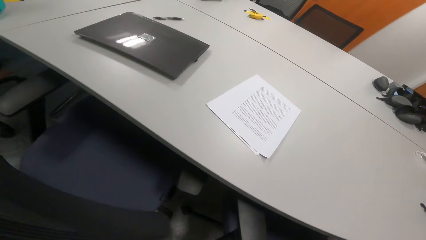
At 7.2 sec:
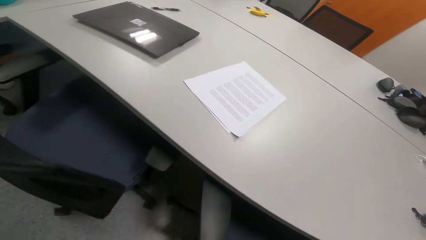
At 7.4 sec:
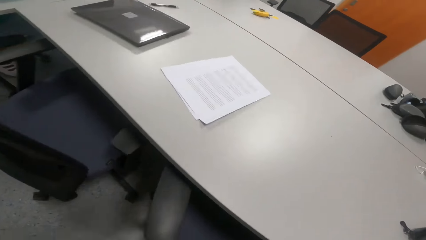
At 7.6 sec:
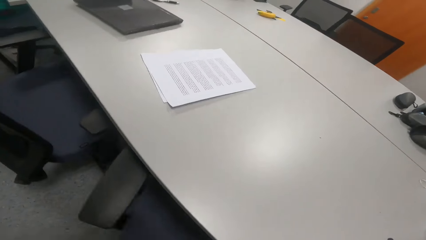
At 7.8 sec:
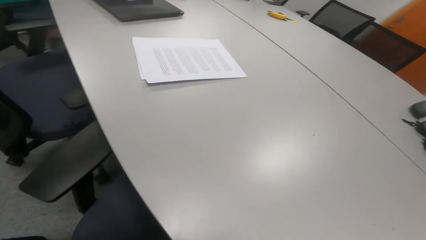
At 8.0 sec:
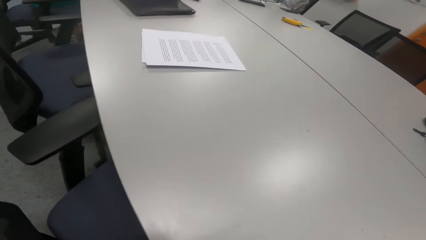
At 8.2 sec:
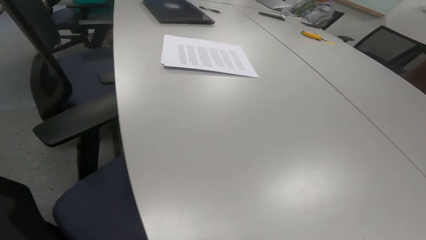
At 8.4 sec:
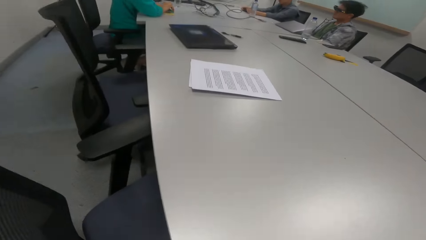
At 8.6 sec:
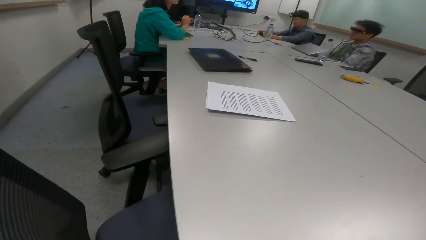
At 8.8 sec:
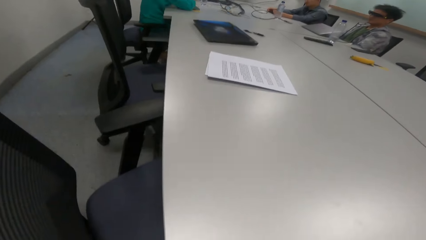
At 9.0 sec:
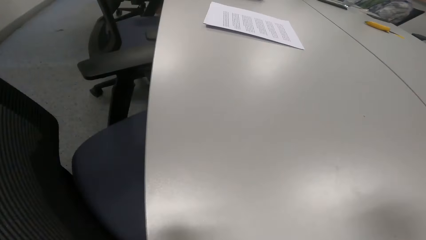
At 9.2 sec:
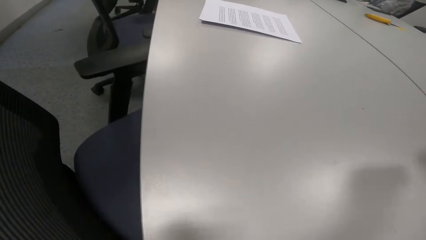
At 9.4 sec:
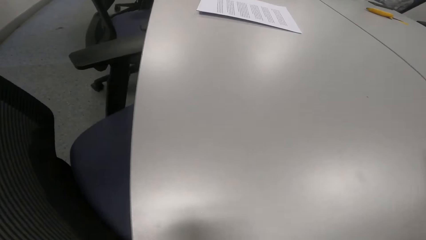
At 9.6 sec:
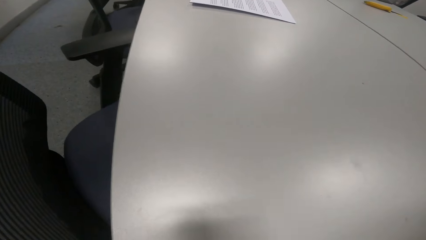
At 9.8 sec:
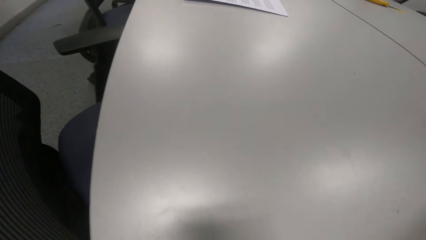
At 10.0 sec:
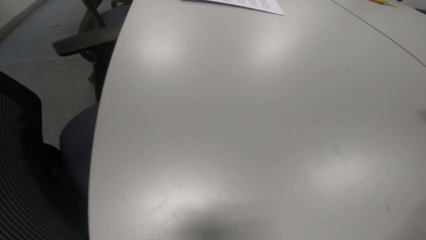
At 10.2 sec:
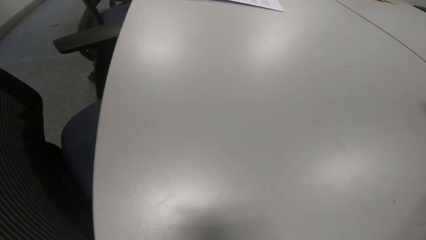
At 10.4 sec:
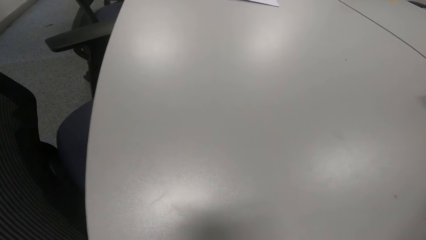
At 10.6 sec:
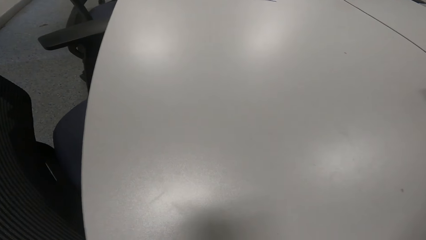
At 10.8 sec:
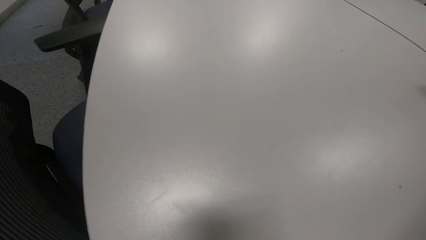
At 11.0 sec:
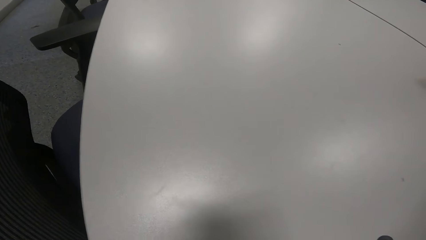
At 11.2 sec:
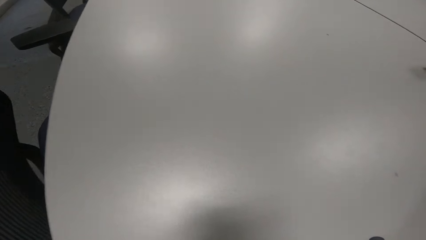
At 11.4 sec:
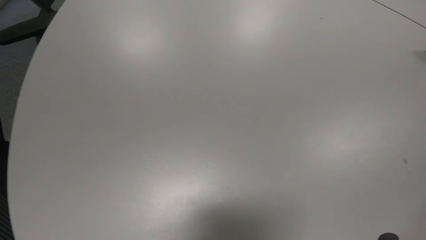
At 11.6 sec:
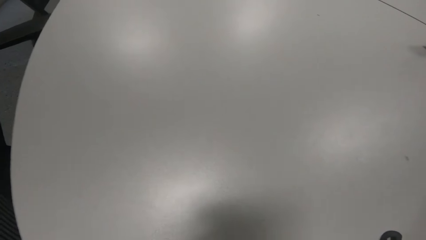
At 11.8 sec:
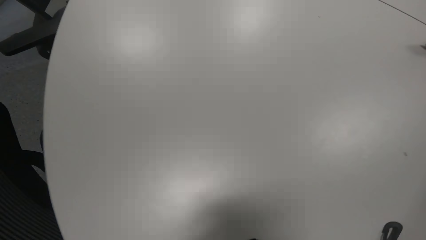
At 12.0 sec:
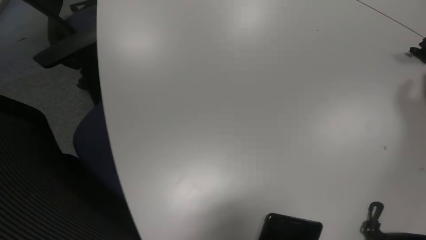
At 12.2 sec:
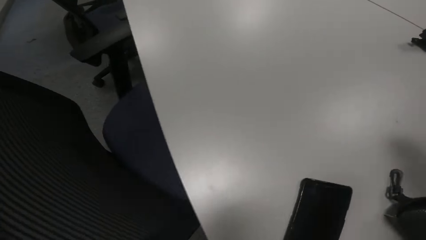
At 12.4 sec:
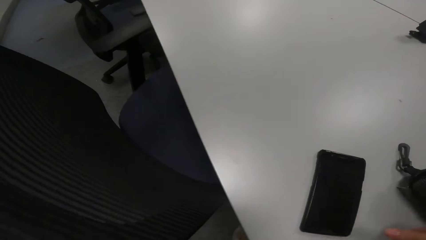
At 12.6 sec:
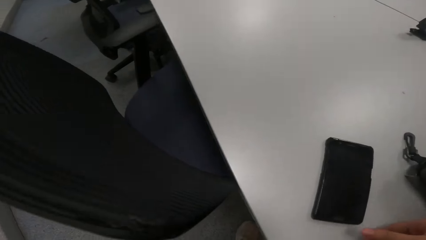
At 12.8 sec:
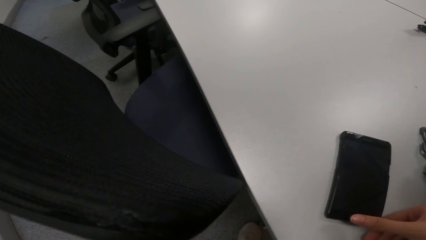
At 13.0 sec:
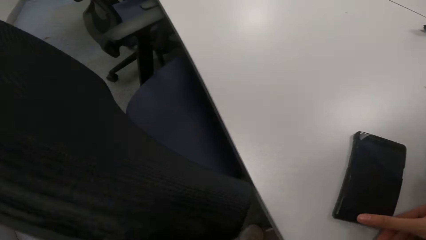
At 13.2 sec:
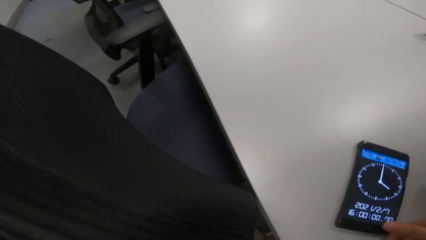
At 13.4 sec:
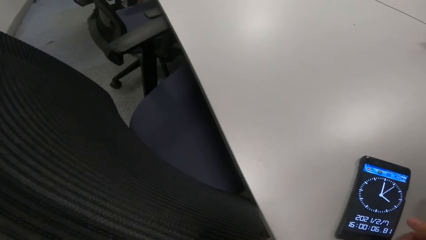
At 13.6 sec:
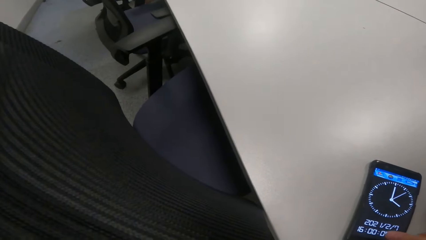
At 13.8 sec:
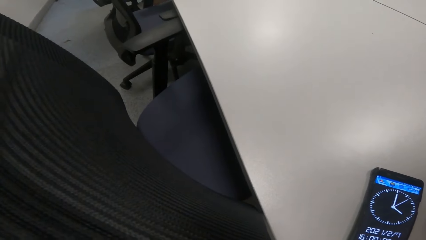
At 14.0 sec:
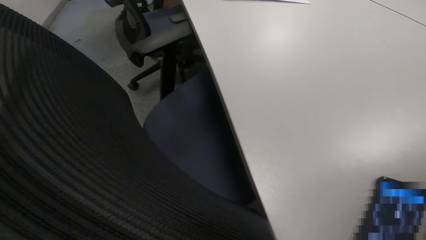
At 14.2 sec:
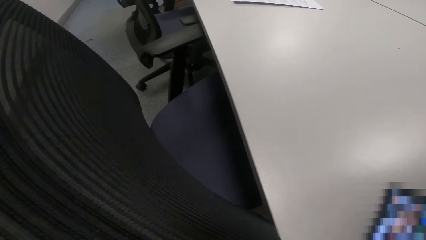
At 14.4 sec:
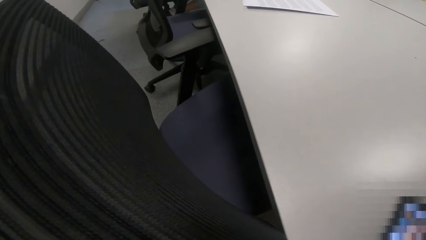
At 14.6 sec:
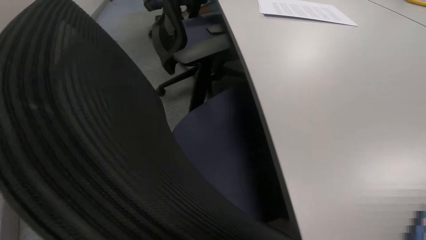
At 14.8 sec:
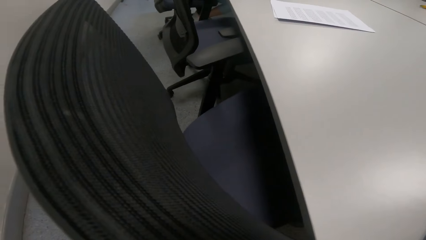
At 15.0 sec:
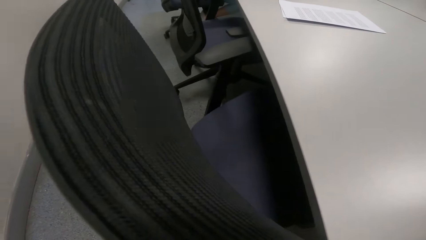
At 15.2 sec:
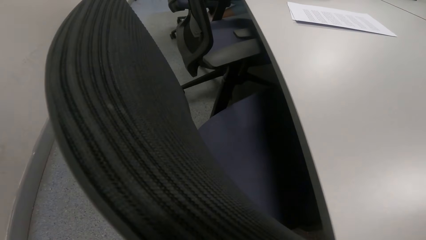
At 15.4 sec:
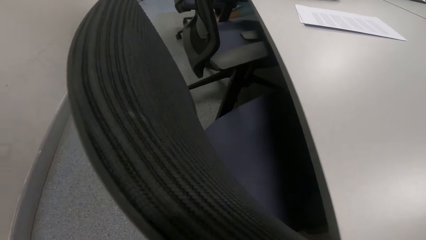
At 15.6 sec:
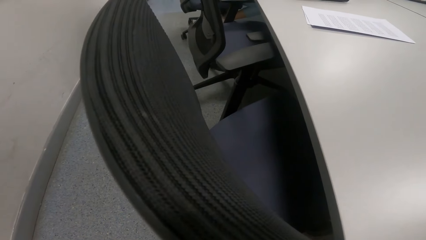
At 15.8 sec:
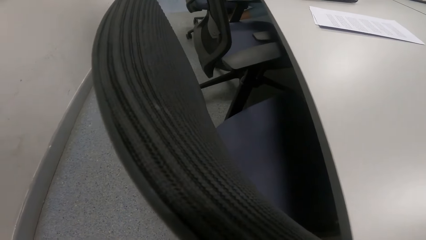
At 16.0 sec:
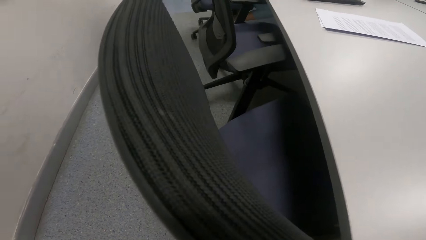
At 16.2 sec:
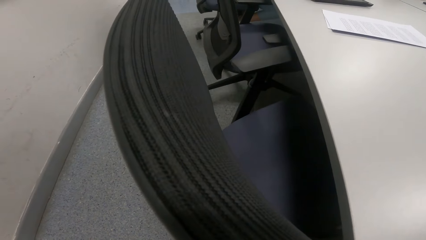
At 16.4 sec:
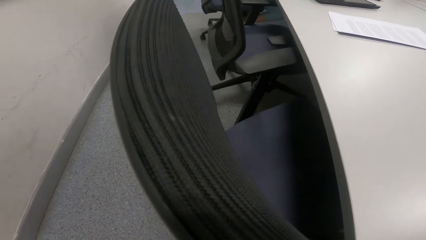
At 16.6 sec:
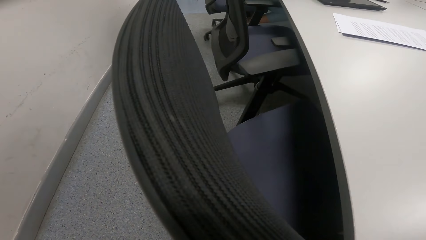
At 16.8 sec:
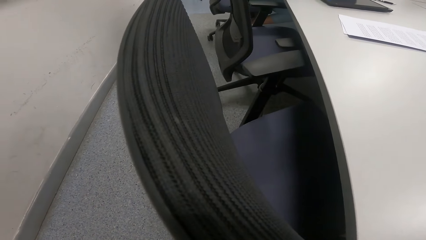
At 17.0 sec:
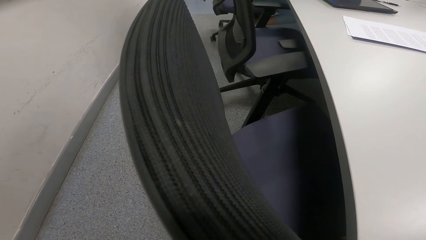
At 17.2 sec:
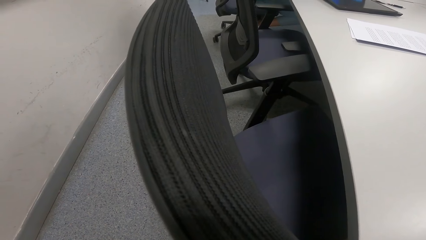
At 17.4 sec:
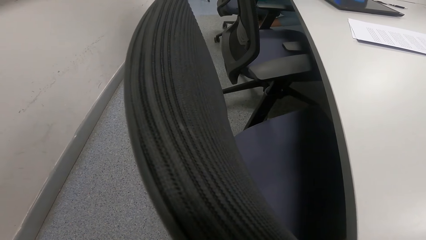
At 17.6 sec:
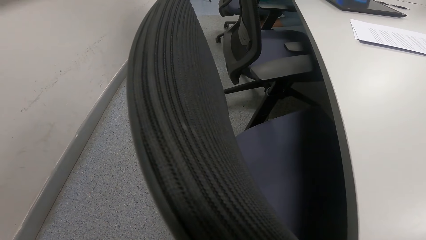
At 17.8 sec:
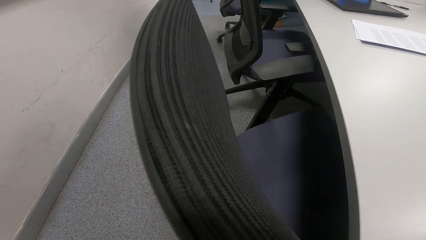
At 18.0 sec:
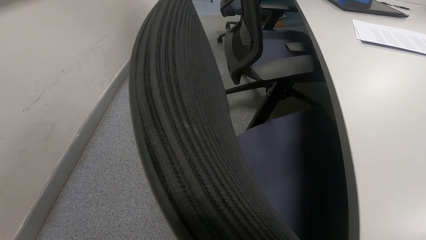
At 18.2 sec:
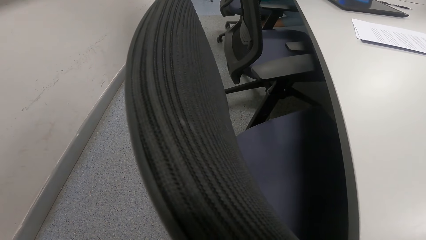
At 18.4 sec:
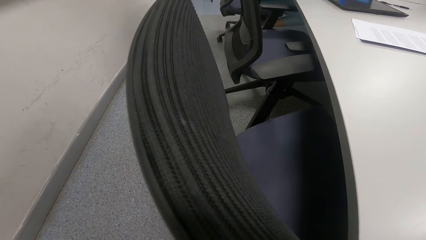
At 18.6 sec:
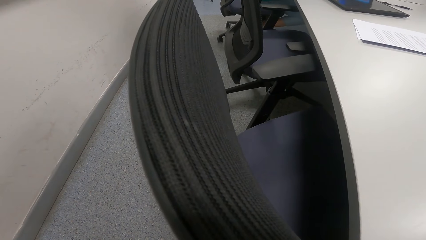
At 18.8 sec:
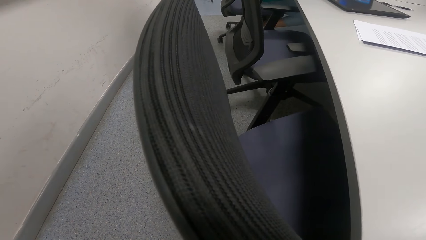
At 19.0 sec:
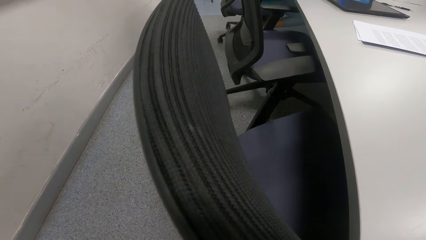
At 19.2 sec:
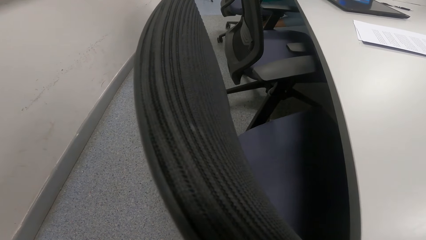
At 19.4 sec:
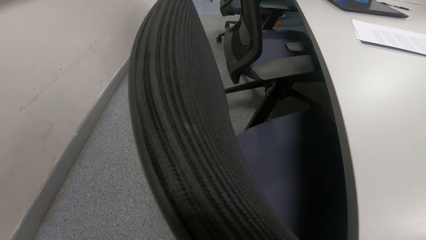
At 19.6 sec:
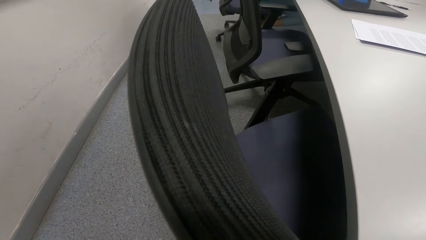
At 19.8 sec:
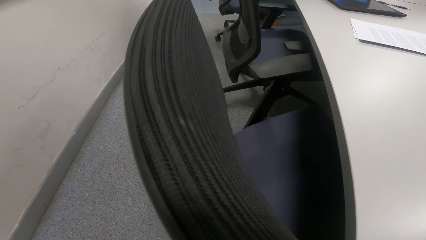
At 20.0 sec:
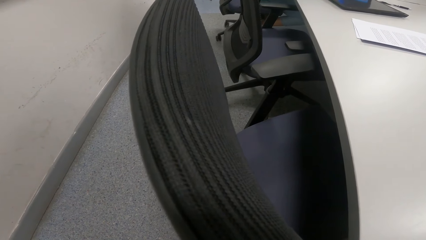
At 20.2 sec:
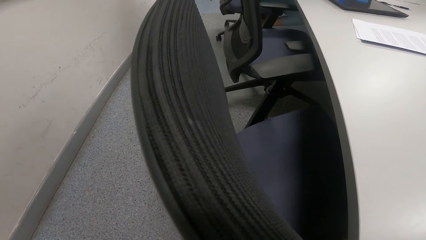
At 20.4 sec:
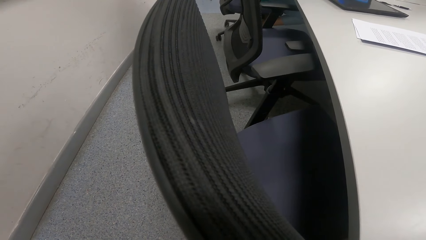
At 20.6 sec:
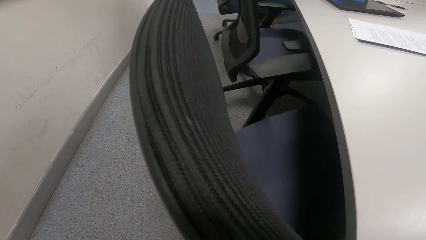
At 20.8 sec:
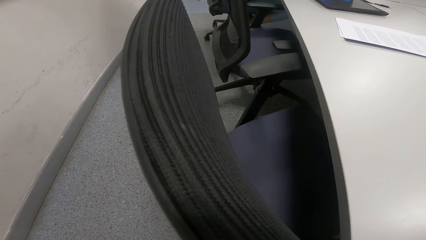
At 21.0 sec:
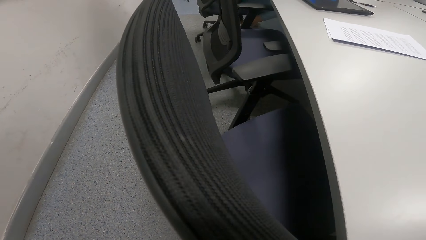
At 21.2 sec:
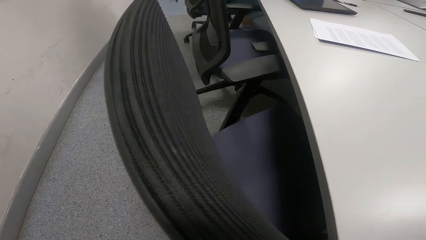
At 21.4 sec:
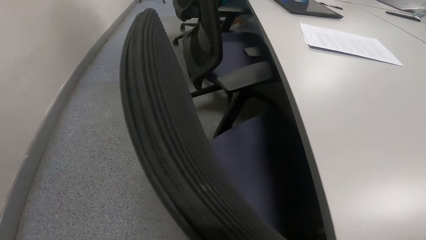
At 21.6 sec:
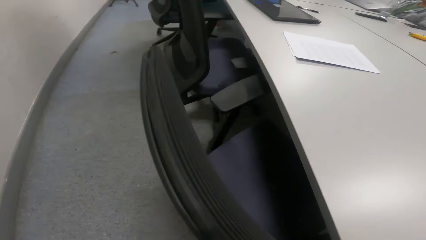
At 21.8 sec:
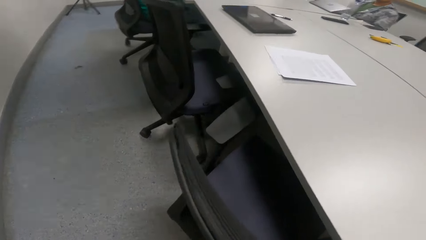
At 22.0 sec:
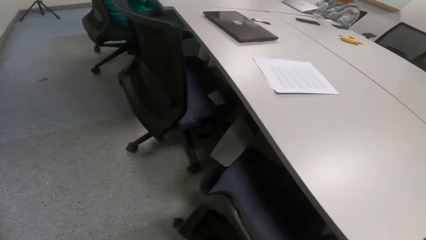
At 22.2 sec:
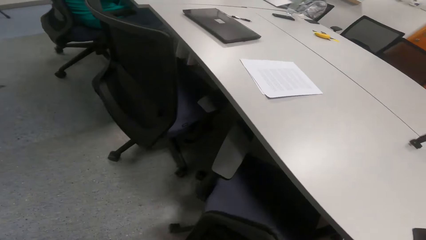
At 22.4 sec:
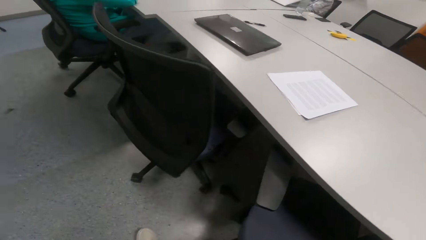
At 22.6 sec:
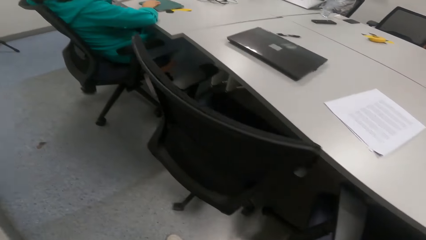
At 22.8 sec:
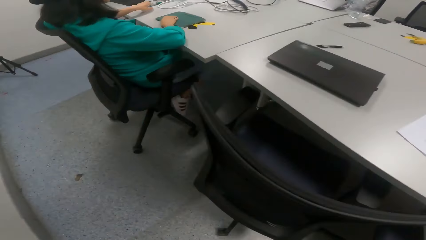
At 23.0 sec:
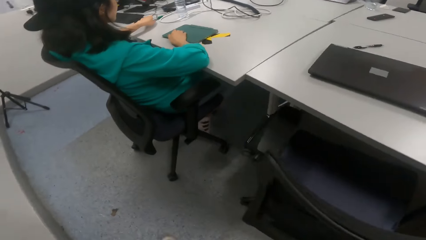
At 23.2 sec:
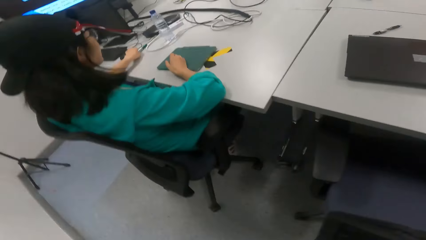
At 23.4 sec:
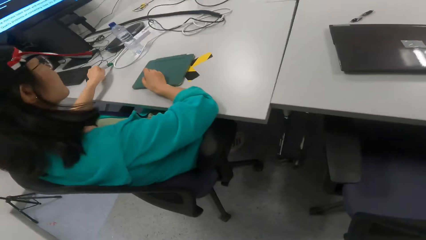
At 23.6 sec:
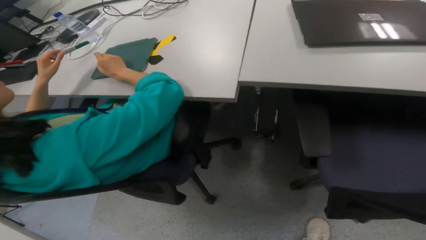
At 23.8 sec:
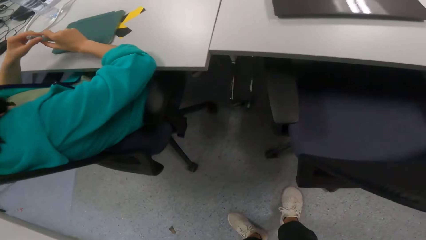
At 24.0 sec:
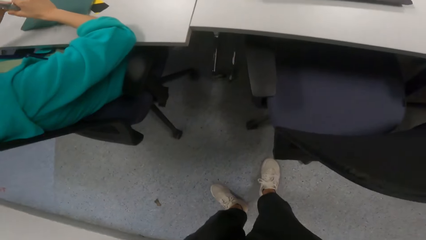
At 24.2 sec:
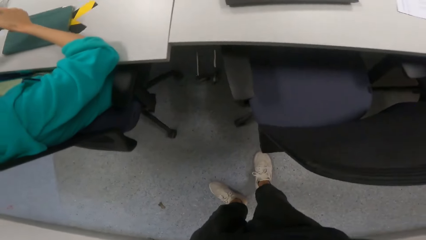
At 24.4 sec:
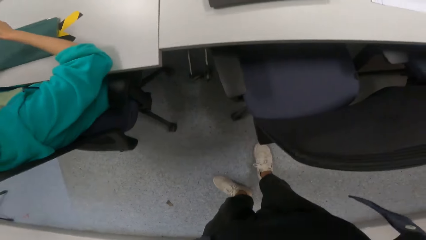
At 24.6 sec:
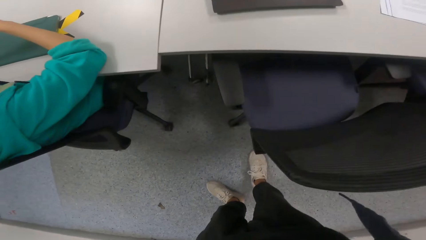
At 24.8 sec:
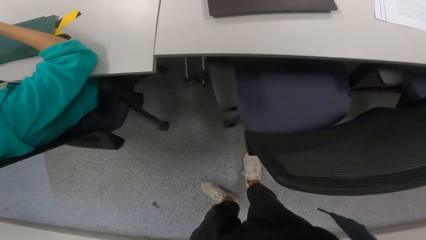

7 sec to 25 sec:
A man sits on the chair. The camera wearer walks. They operate the phone. They touch the phone. They walk in the room. A person touches a water bottle.
